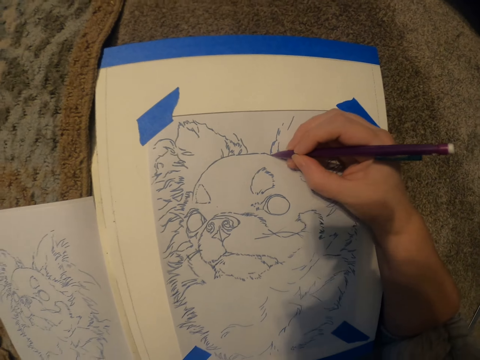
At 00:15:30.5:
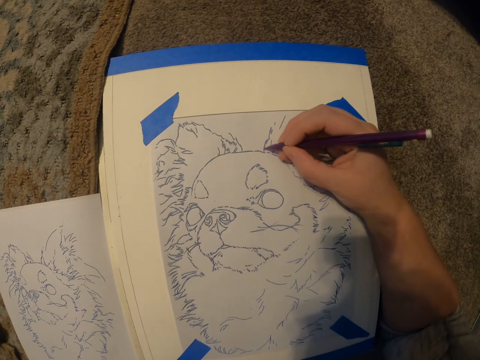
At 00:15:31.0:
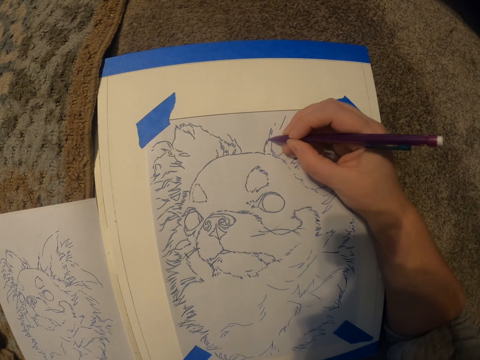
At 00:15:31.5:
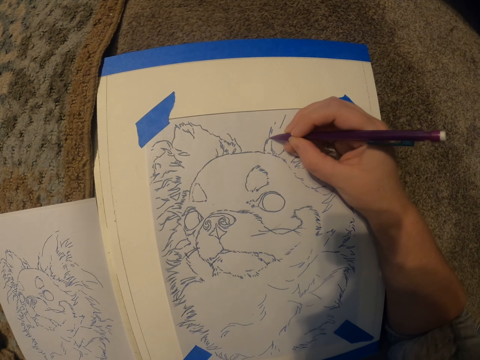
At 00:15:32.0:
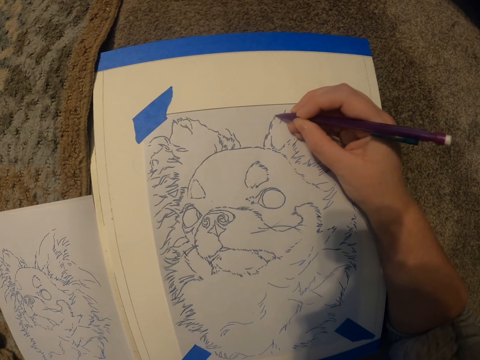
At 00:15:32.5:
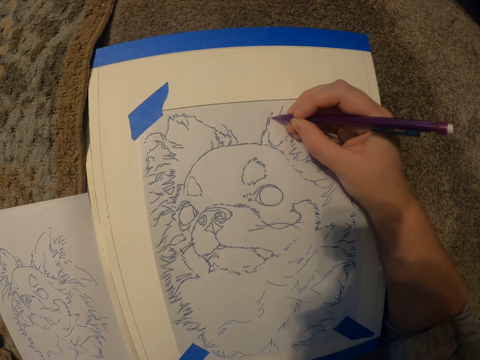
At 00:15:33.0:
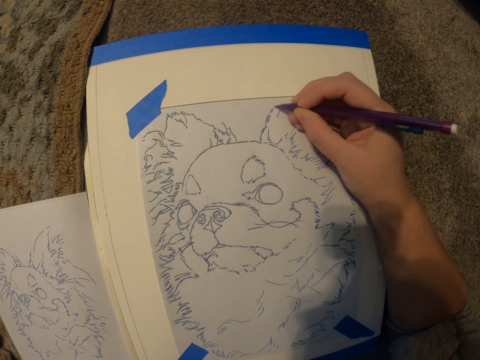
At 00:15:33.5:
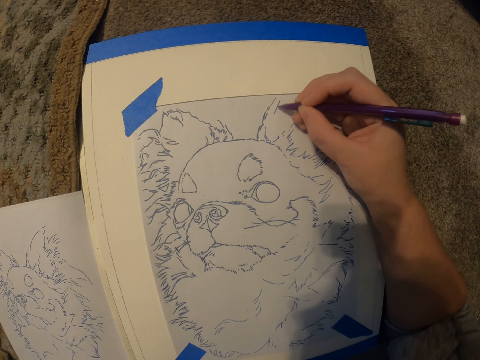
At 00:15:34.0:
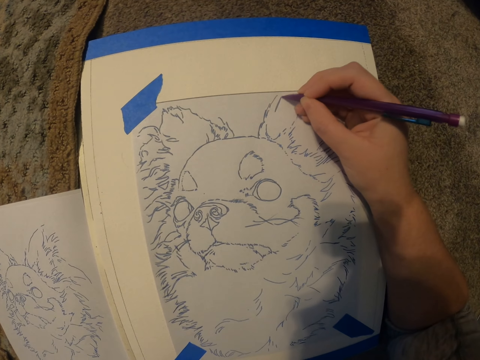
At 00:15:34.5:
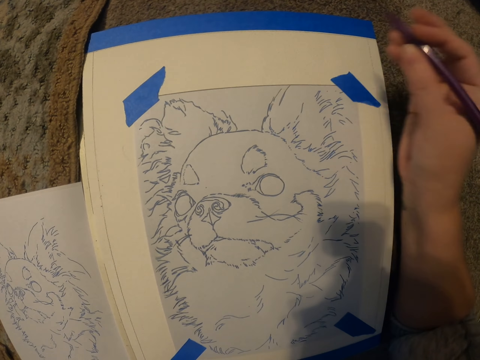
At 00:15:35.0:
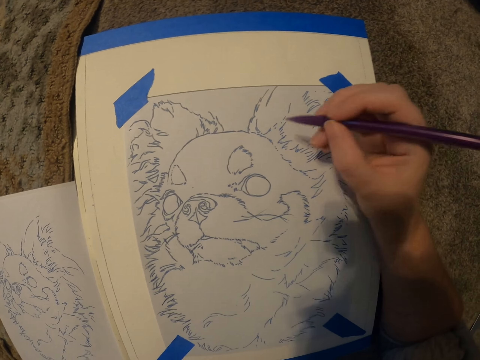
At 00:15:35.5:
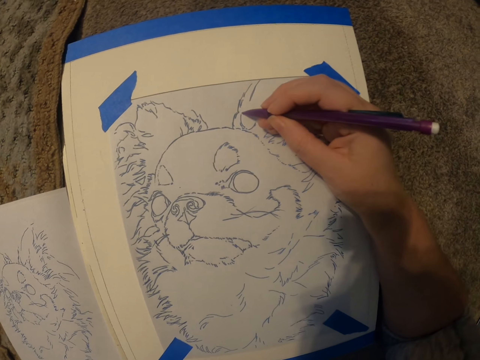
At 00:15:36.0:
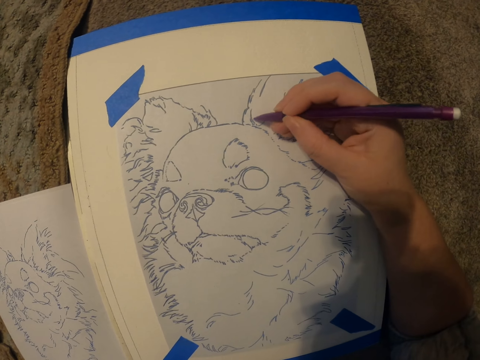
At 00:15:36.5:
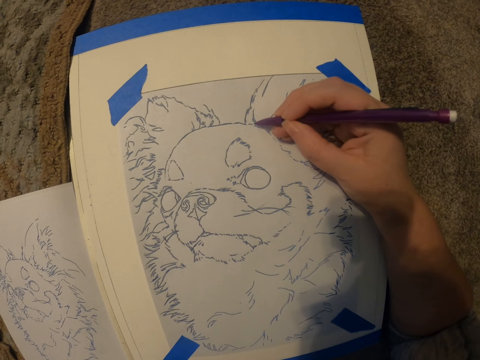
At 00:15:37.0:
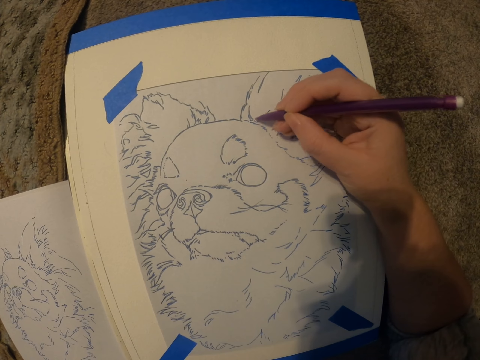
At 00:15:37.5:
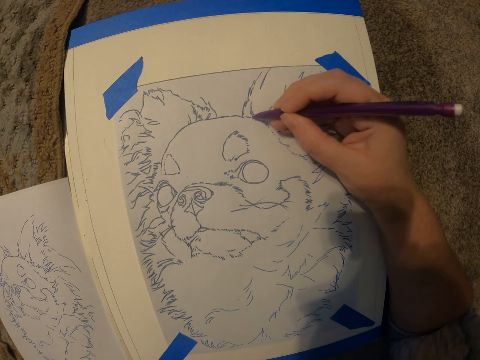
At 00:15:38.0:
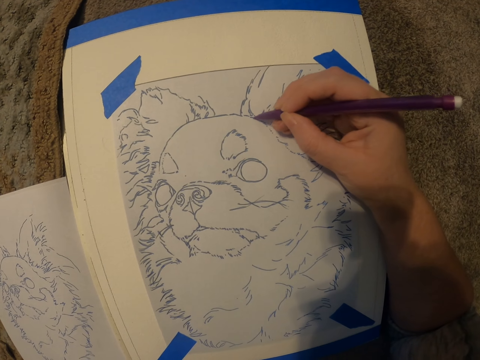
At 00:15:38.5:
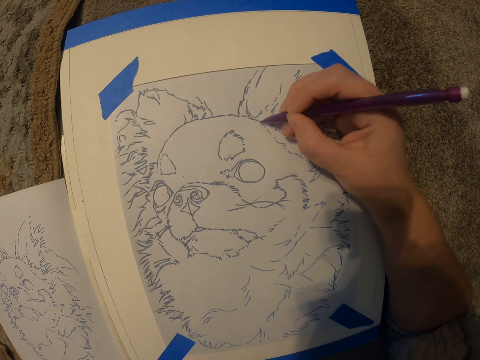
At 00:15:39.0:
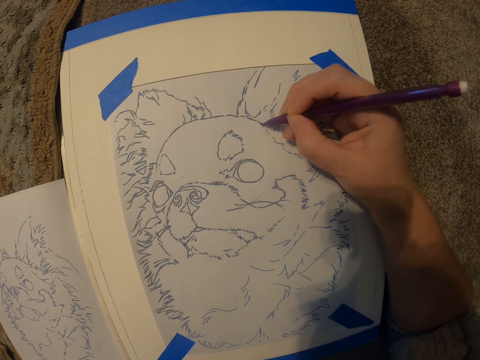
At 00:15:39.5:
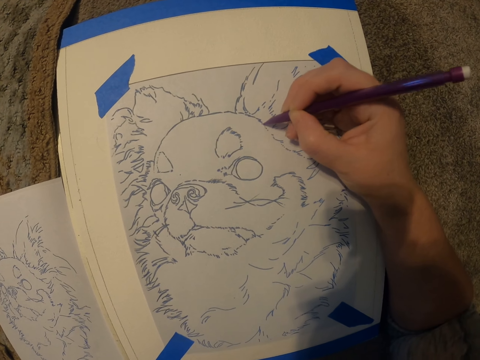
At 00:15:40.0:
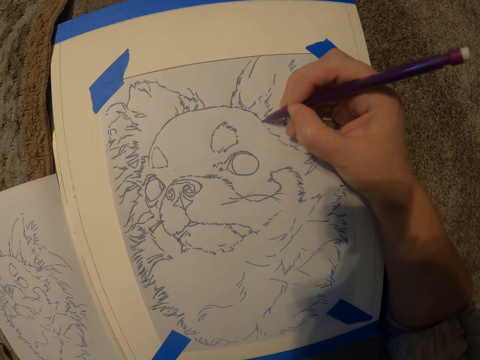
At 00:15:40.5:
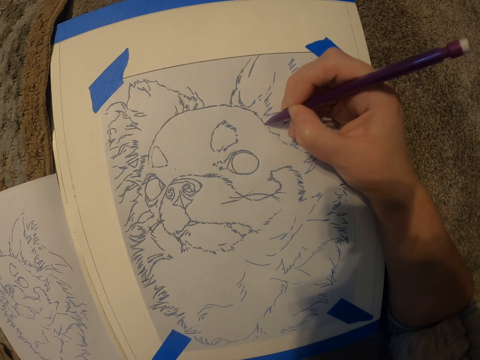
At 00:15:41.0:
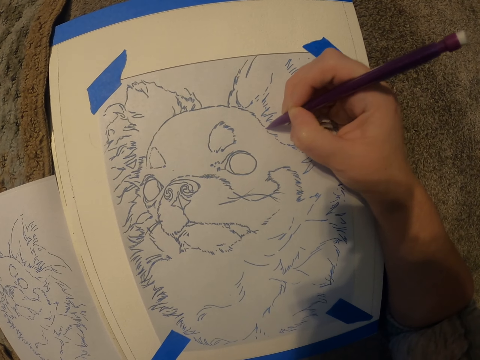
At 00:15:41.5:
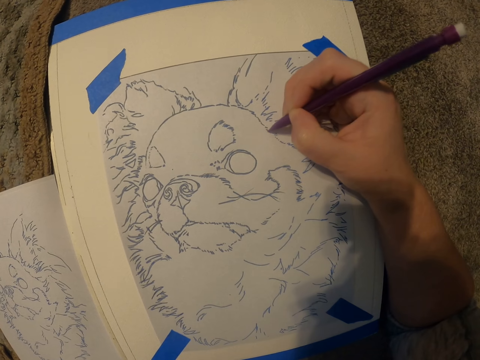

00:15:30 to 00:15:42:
The camera wearer draws the picture on the book. They move the hand with the pen. They draw the picture on the book.

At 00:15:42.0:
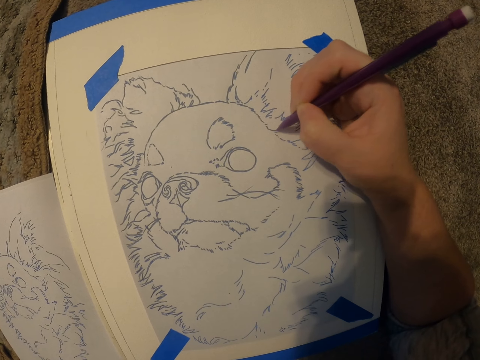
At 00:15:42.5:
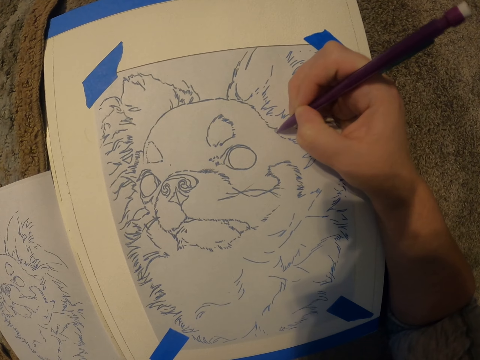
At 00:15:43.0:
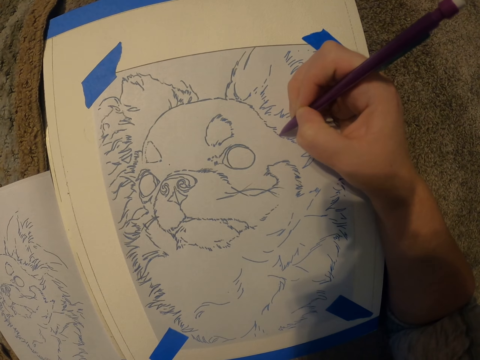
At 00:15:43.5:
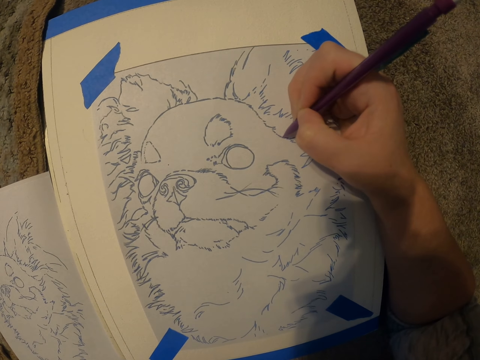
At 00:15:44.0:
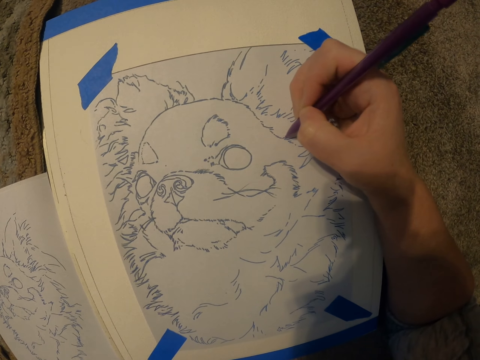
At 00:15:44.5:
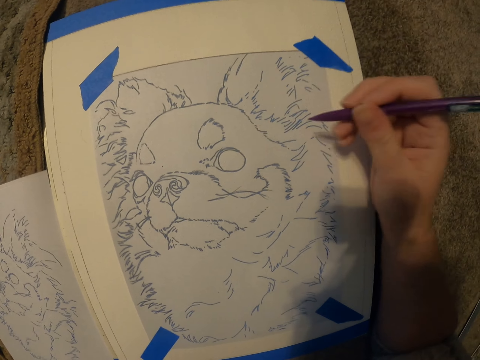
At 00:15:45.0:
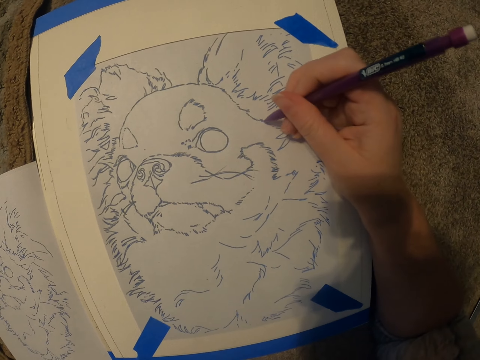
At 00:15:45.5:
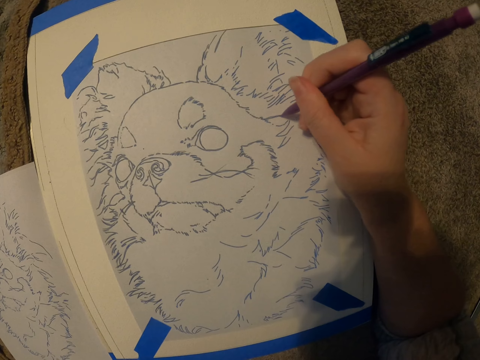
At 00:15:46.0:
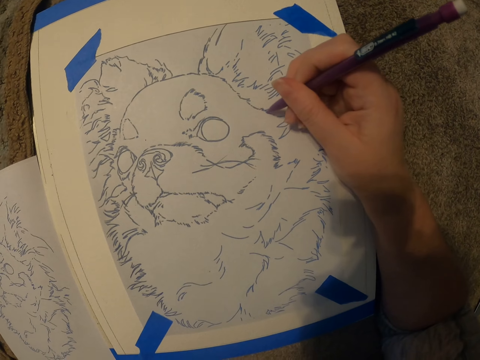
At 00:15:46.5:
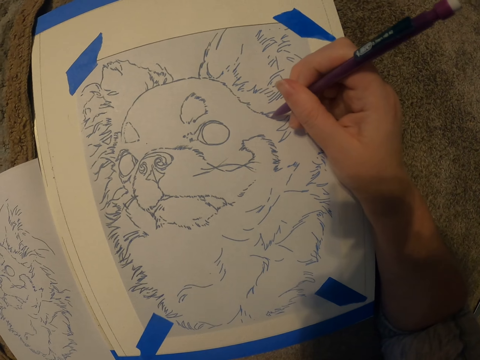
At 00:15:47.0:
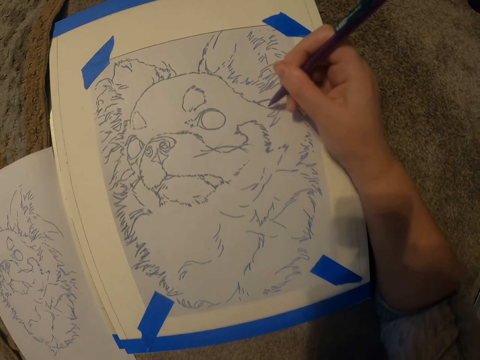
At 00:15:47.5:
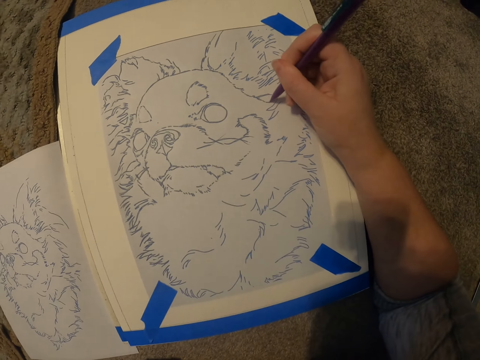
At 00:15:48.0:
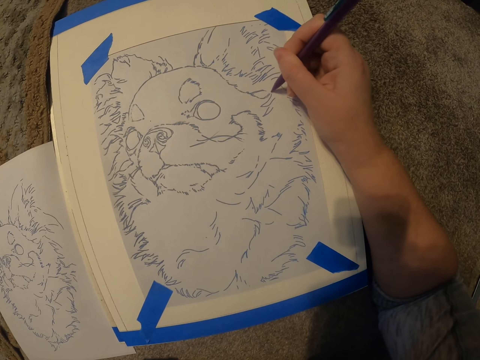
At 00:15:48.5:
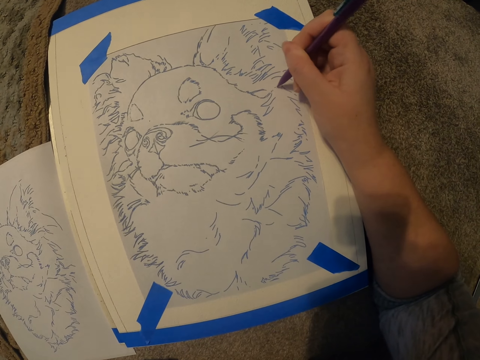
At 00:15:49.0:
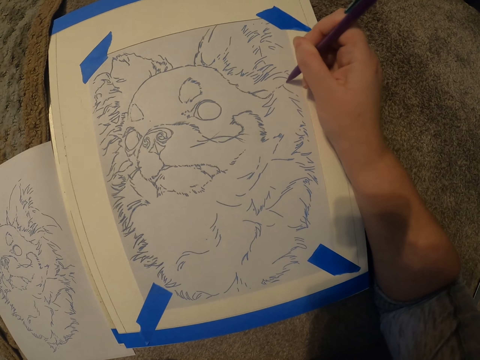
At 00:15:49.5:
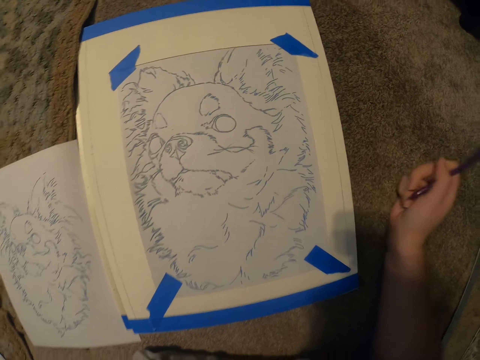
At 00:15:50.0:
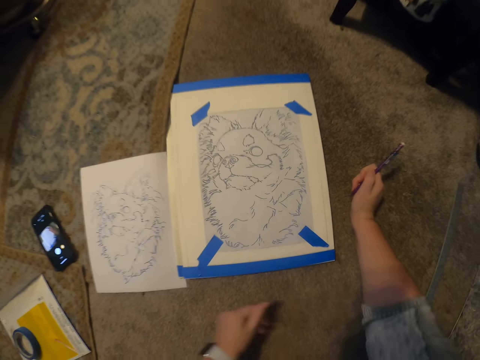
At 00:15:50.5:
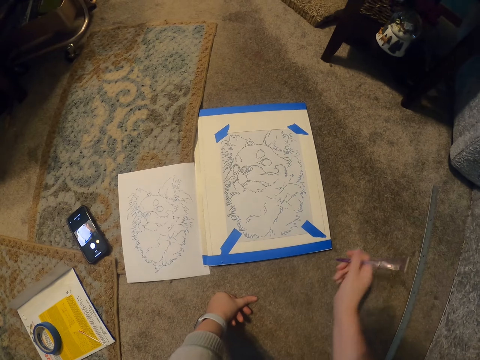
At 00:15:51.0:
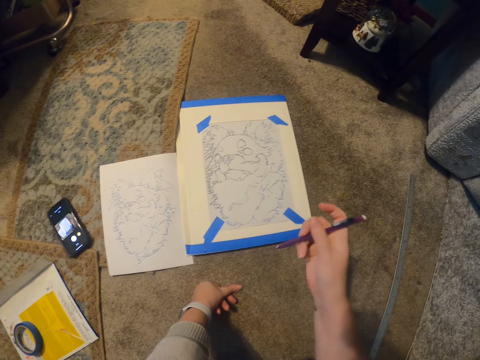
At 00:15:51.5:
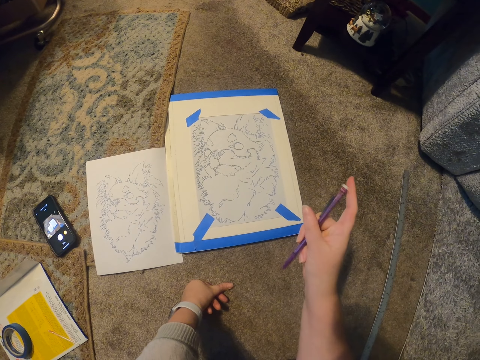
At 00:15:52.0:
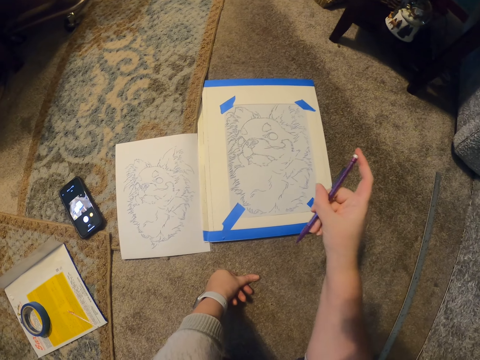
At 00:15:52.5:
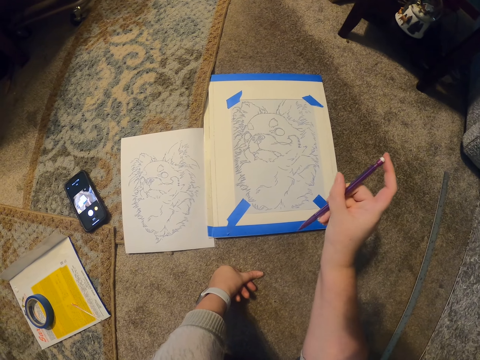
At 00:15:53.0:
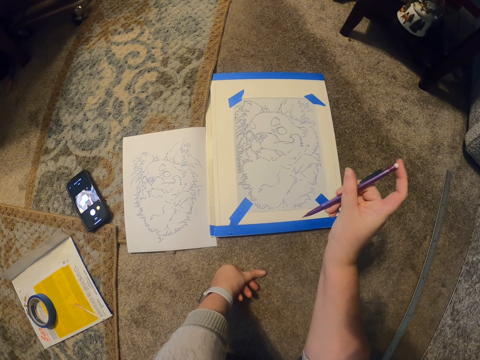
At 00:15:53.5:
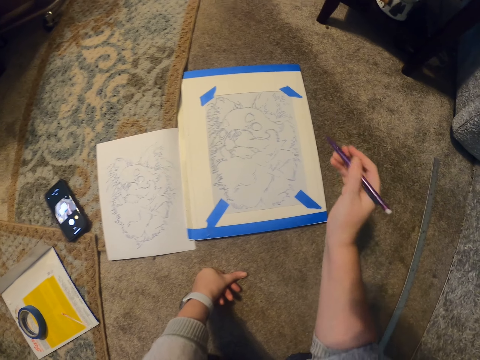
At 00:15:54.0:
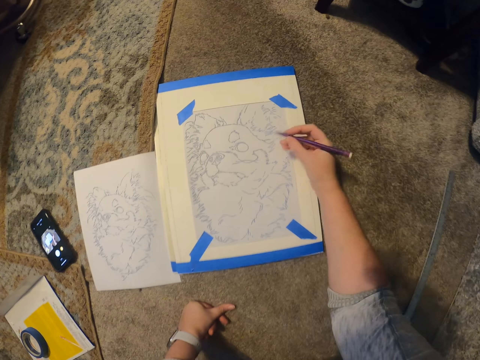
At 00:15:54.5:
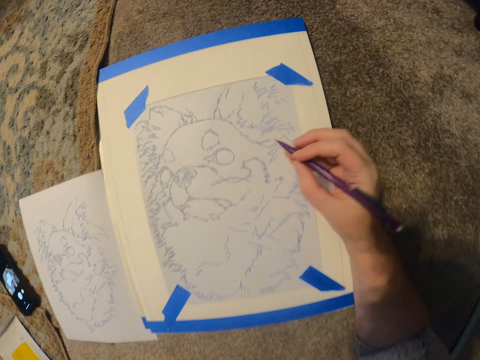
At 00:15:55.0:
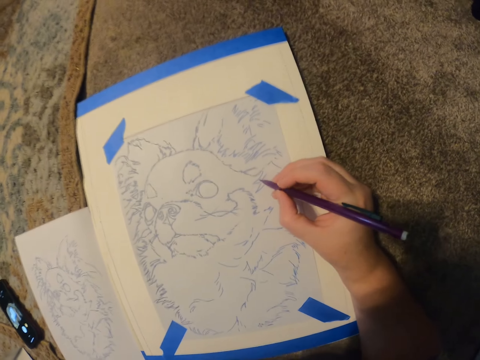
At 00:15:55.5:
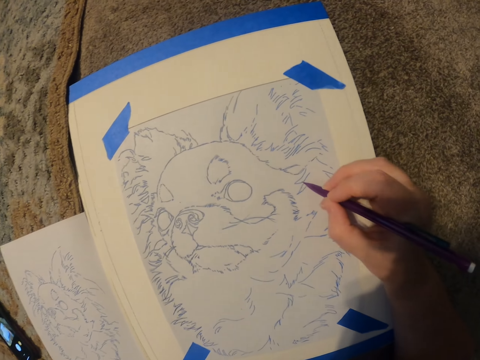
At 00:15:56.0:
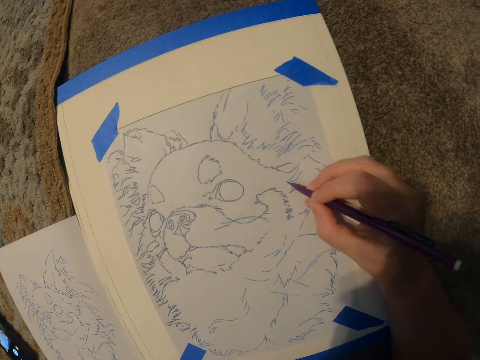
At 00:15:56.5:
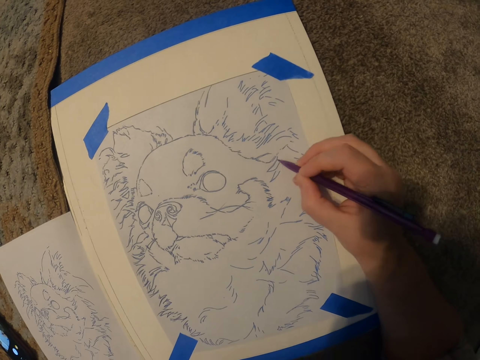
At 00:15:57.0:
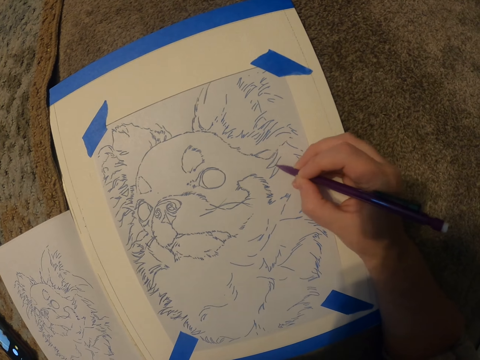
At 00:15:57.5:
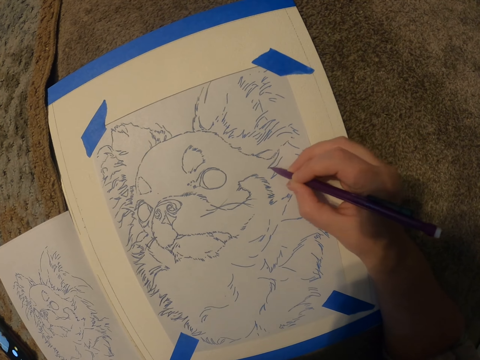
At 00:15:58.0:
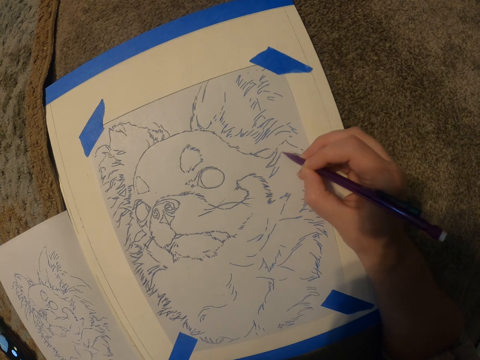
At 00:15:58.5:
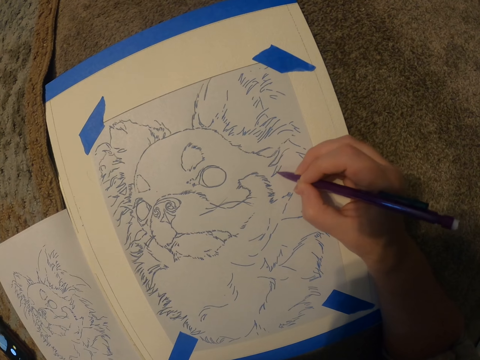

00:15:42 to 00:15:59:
The camera wearer moves the hand with the pen. They draw the picture on the book. They move the hands on the floor. They press the pen. They draw the picture on the book.
